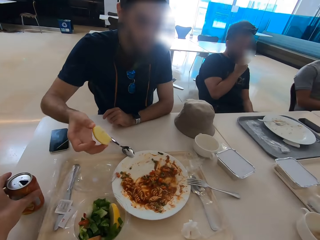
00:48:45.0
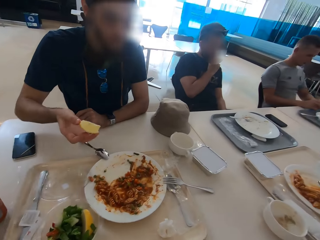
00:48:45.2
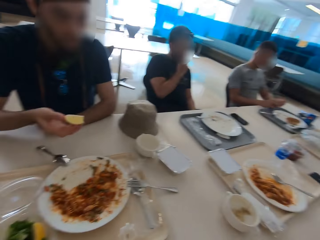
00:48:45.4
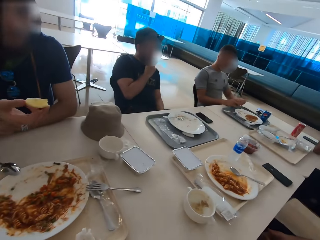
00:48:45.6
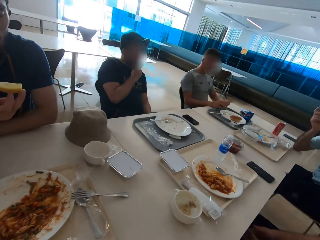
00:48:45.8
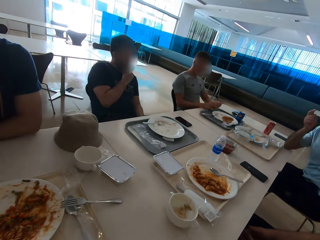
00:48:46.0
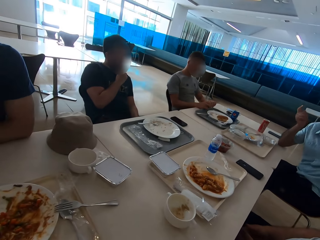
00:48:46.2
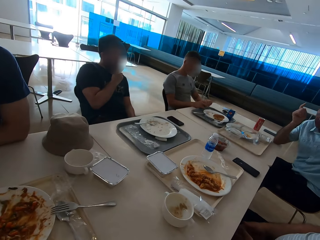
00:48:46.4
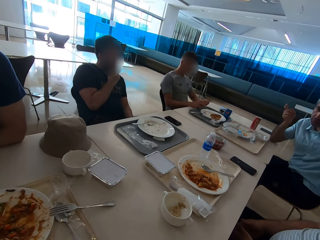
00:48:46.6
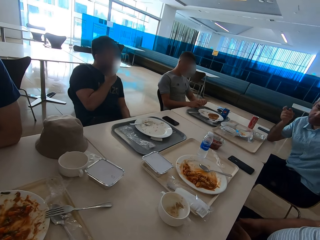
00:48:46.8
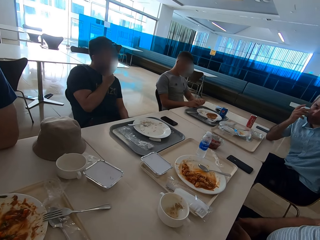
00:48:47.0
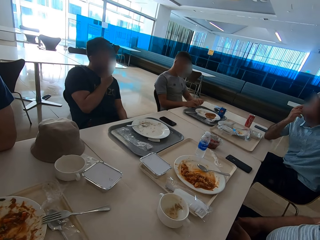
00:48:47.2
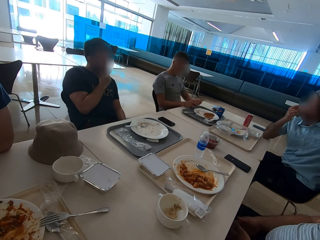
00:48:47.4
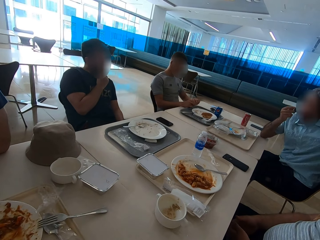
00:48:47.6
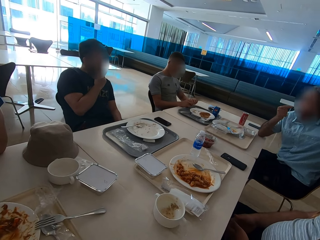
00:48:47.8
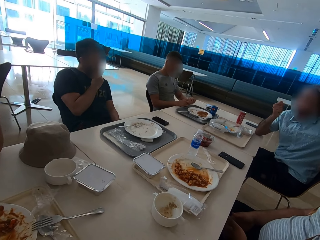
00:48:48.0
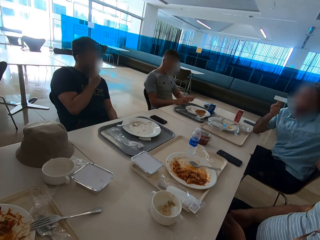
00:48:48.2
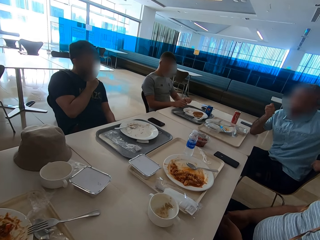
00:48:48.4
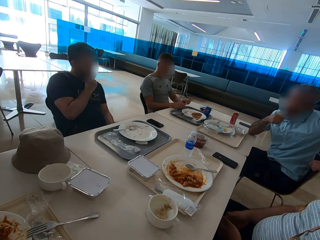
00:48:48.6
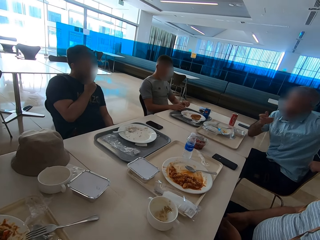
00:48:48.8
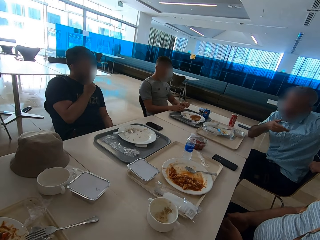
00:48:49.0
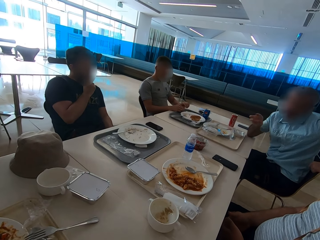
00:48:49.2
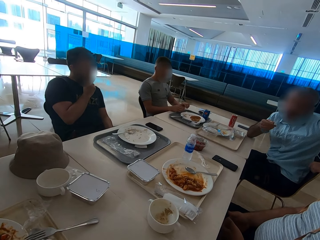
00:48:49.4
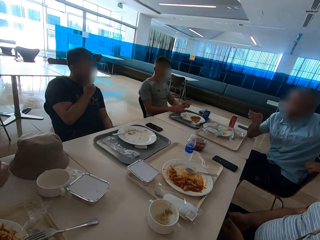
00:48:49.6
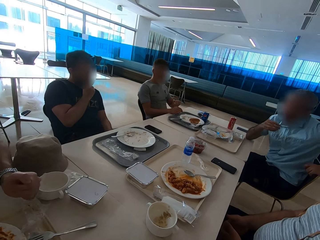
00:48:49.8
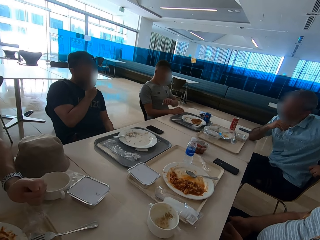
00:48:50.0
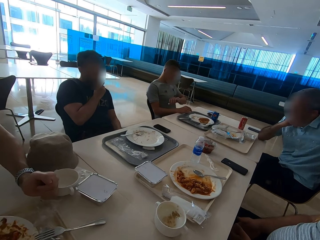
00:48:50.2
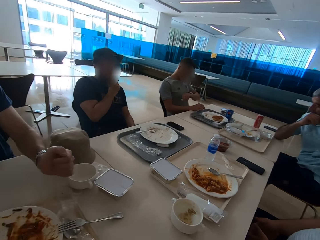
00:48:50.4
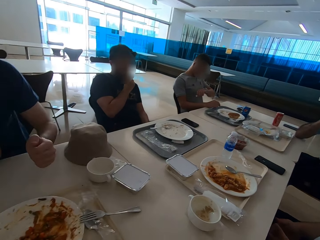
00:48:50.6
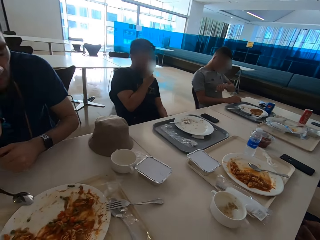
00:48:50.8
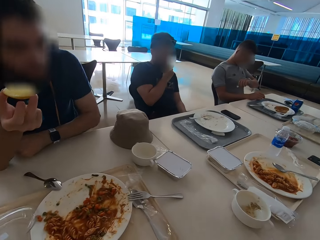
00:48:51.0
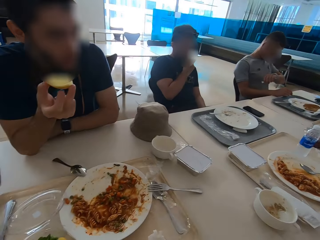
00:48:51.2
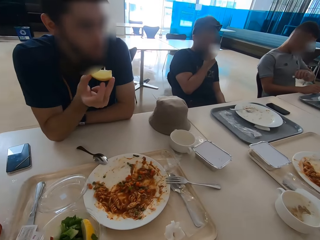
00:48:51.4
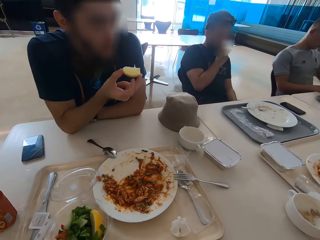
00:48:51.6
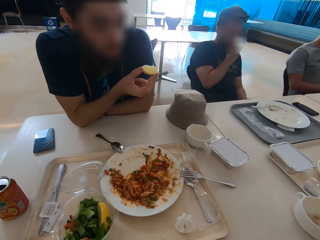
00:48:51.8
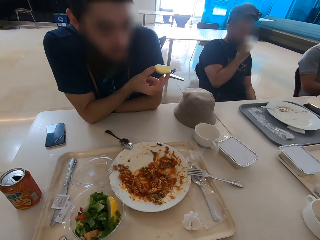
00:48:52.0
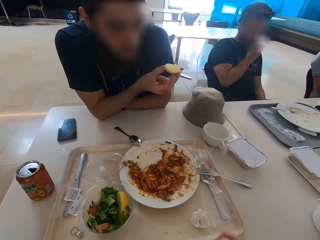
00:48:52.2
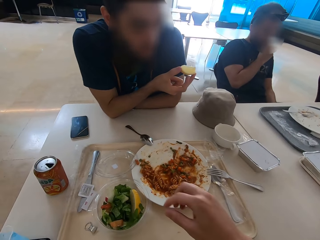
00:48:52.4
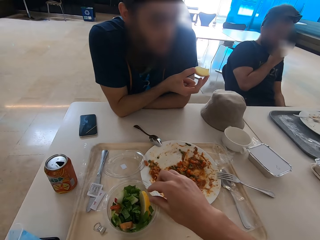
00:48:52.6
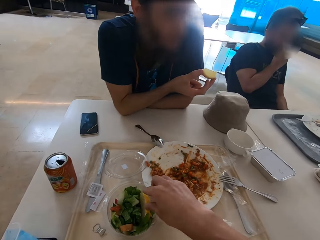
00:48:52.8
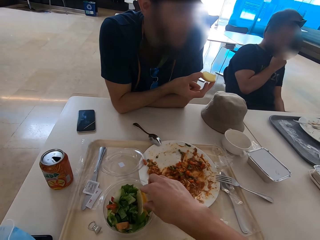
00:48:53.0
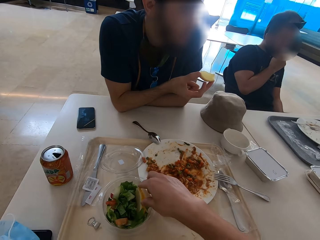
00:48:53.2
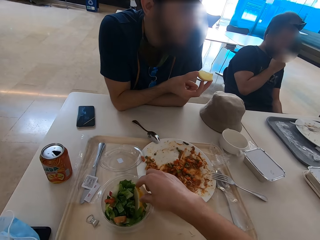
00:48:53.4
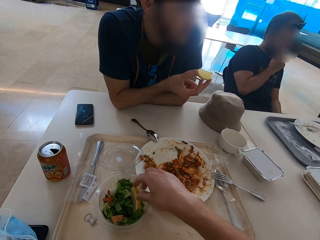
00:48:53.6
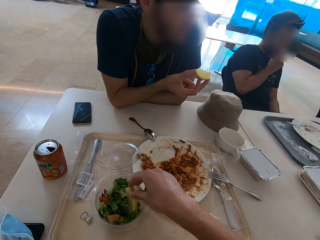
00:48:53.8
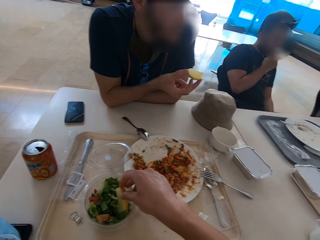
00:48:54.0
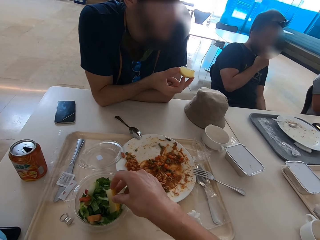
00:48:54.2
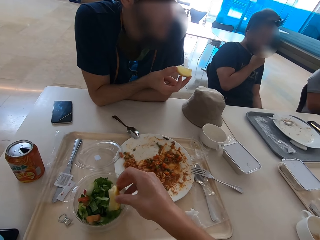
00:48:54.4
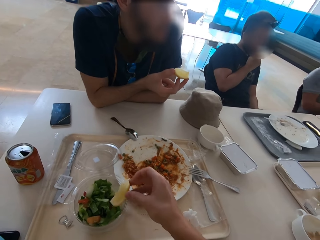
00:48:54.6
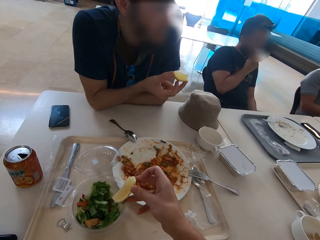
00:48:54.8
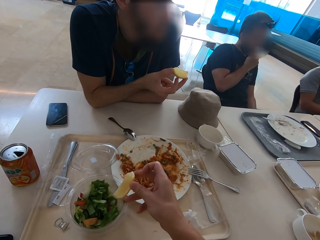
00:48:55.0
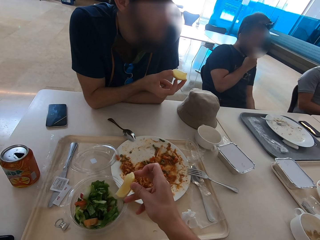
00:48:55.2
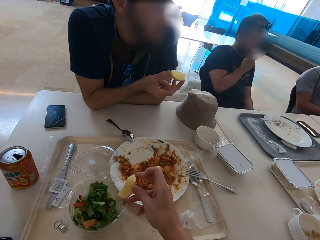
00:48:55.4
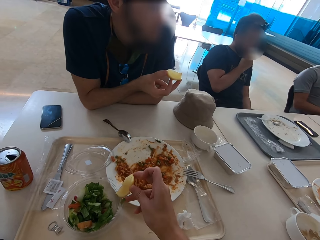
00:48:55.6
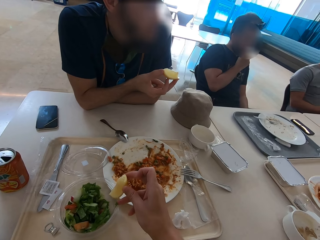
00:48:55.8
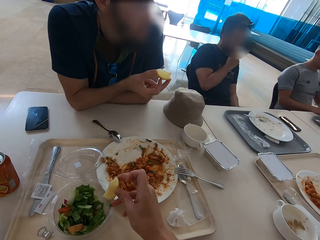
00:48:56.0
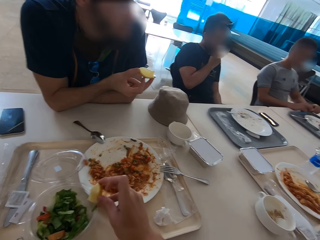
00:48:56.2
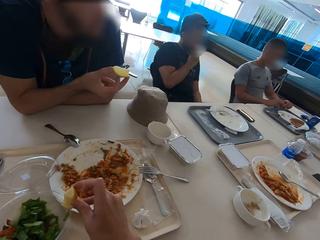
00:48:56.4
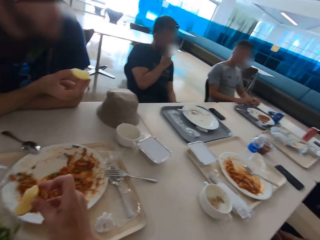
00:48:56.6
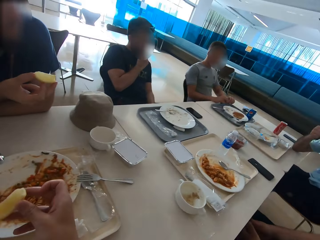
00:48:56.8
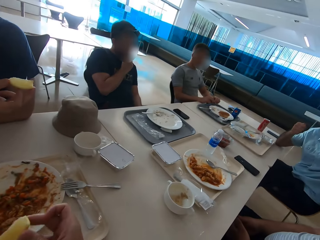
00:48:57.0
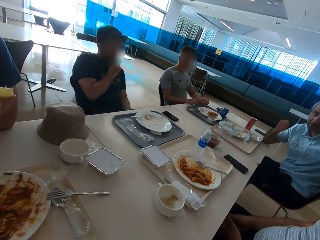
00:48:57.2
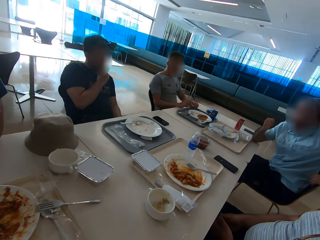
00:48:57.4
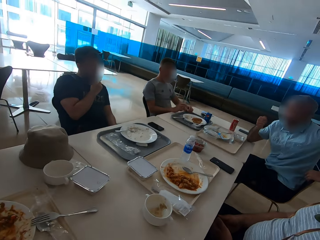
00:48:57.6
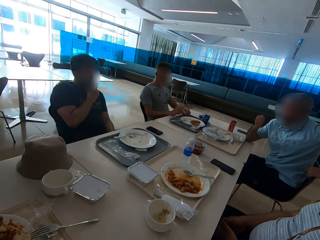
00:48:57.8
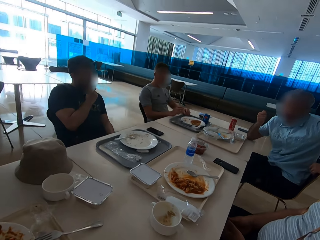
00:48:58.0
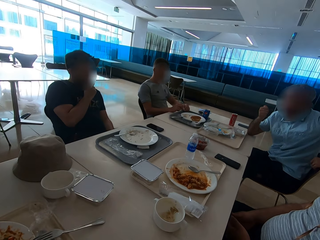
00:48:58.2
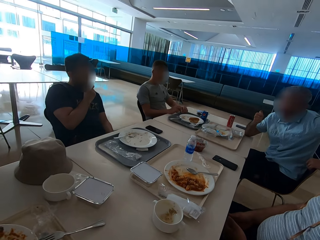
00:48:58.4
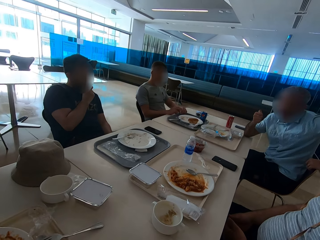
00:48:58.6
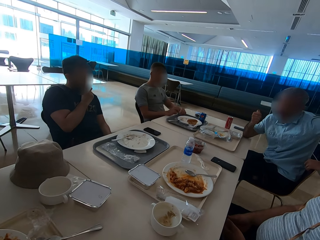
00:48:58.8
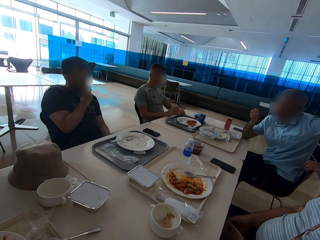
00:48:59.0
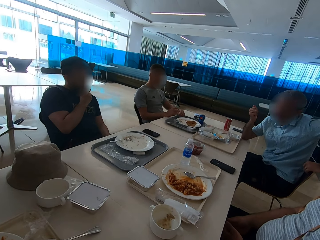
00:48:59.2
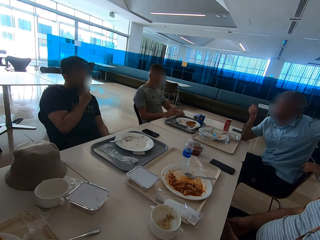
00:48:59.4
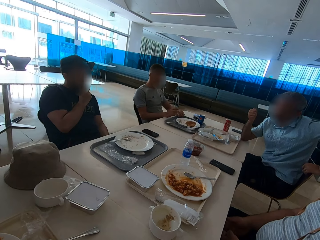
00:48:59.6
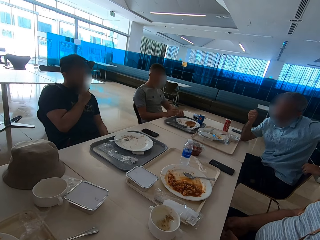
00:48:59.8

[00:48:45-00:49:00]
The camera wearer puts the soda can on the table. A person shows hand gestures. The camera wearer eats. They pick a lemon piece. The person shows hand gestures.

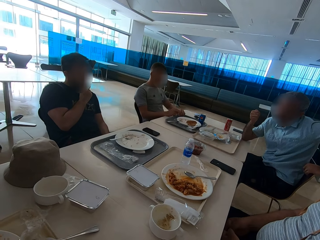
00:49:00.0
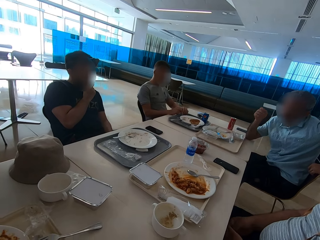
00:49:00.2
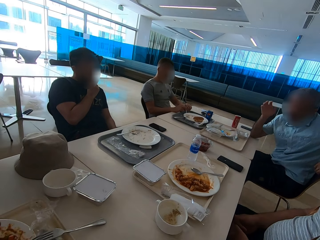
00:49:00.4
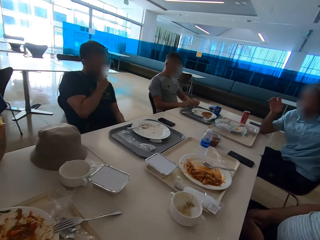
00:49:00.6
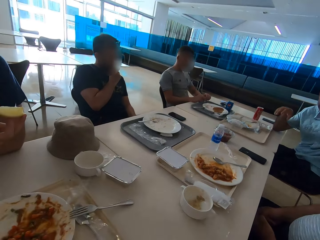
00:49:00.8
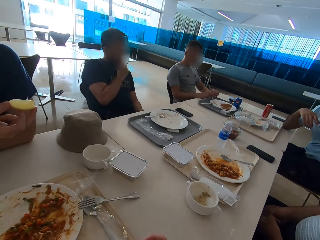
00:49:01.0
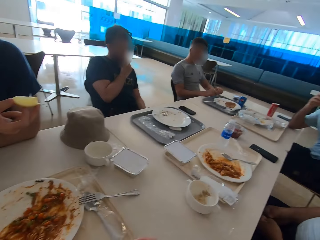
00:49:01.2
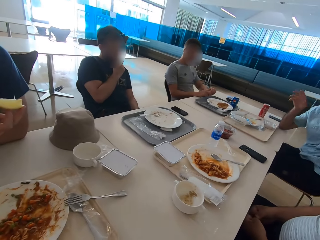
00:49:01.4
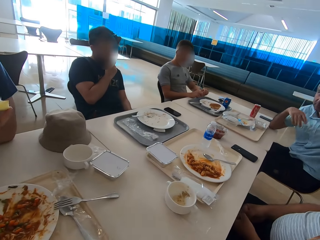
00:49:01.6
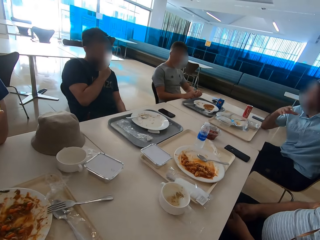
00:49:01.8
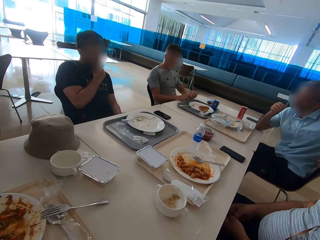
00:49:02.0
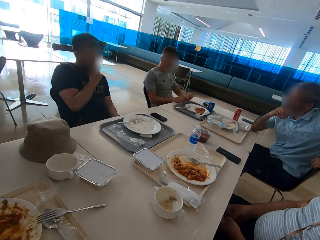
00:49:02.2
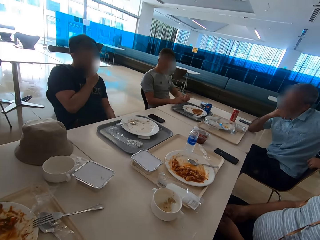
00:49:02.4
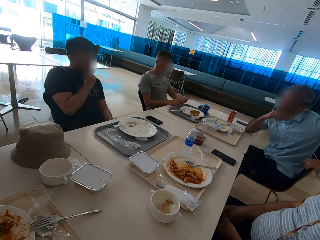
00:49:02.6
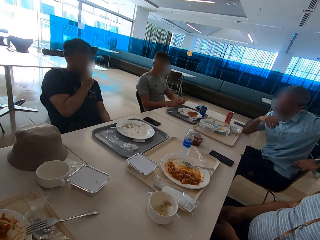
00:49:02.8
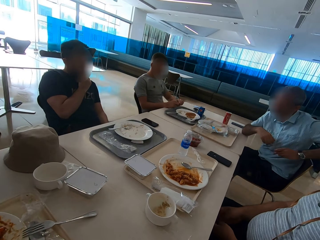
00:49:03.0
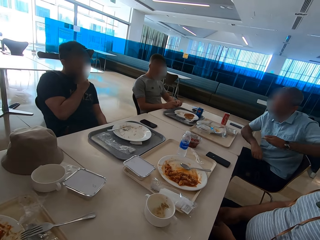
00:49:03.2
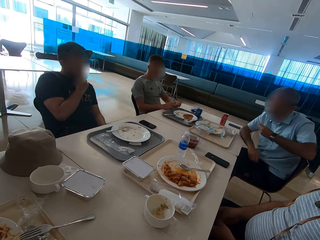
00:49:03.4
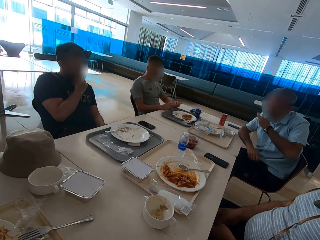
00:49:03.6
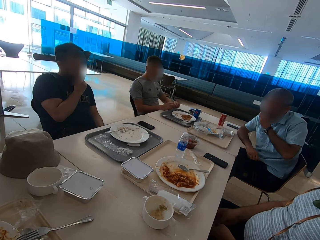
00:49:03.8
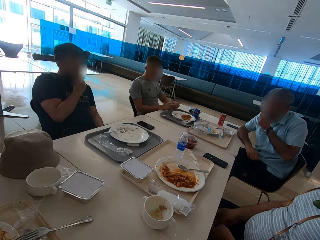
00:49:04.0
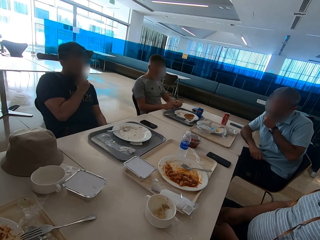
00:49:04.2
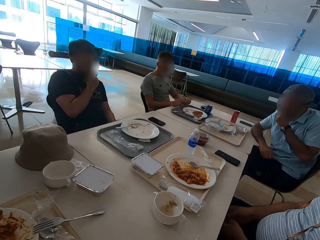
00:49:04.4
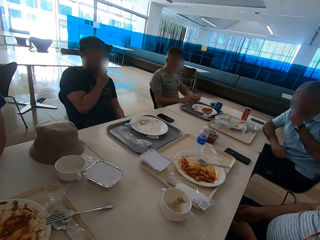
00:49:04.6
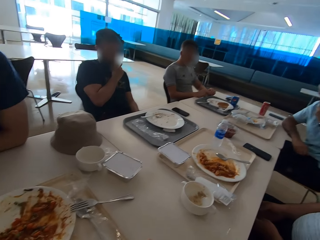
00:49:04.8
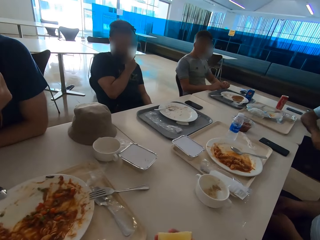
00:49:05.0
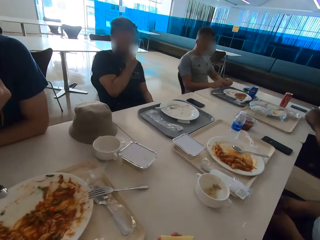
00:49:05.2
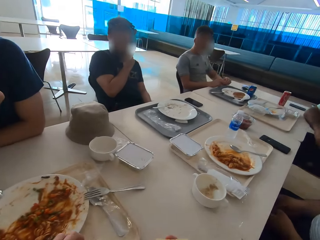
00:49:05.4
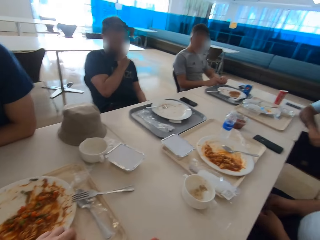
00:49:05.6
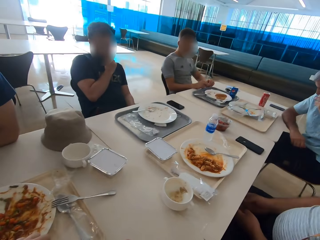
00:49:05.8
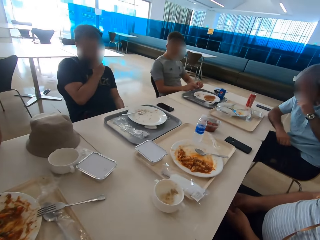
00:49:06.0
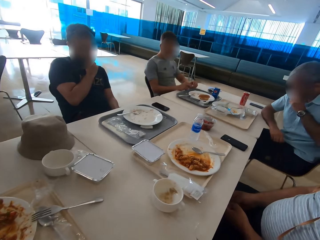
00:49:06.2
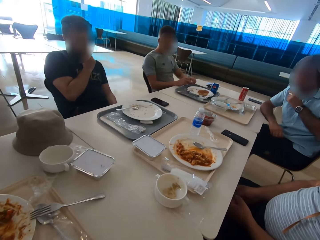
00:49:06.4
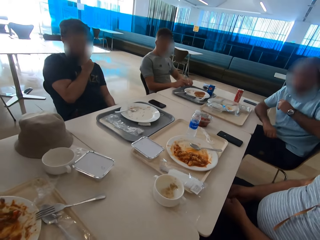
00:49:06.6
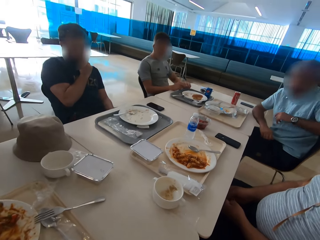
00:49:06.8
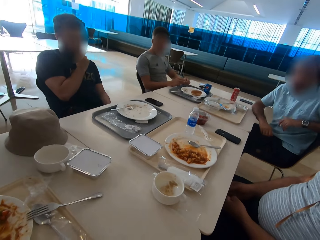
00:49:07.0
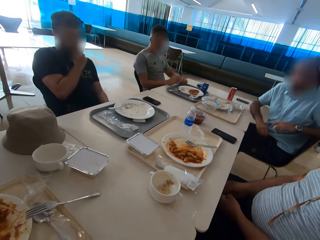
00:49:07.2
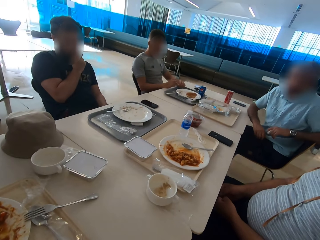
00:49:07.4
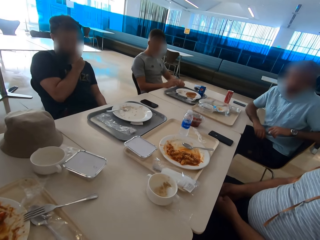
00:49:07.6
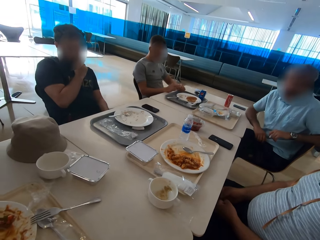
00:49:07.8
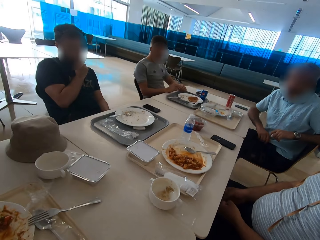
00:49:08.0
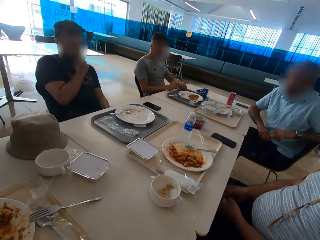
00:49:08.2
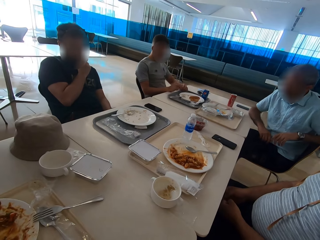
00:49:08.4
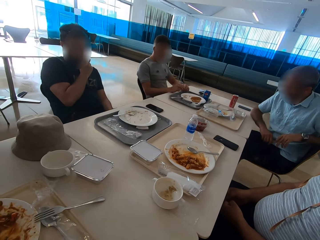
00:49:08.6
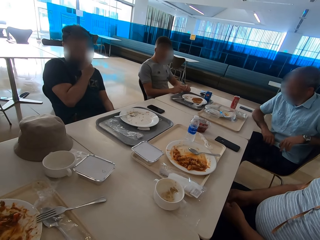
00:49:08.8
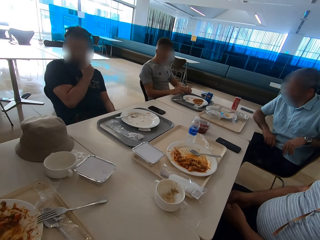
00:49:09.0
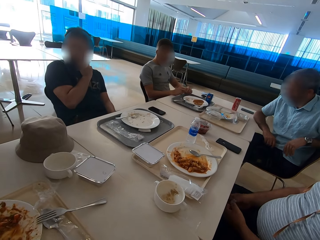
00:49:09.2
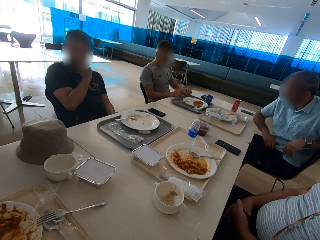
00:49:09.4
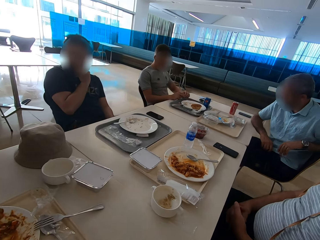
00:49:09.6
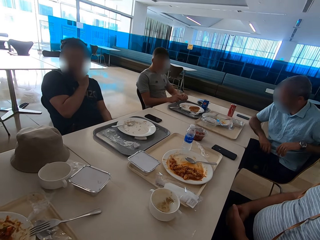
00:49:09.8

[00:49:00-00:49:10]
The camera wearer looks around the table.
